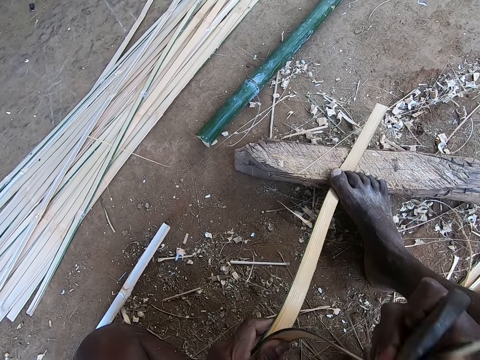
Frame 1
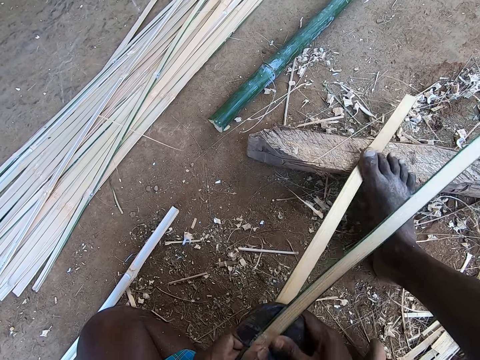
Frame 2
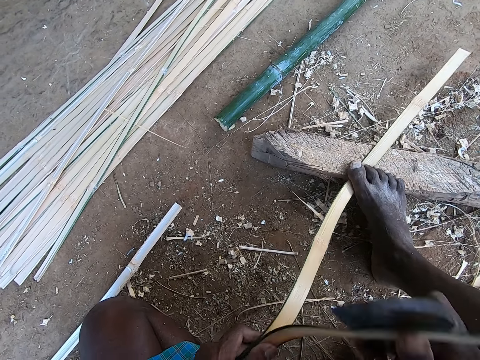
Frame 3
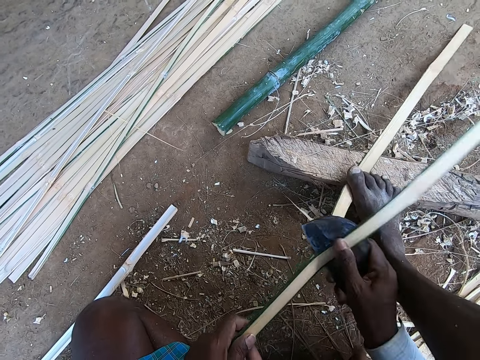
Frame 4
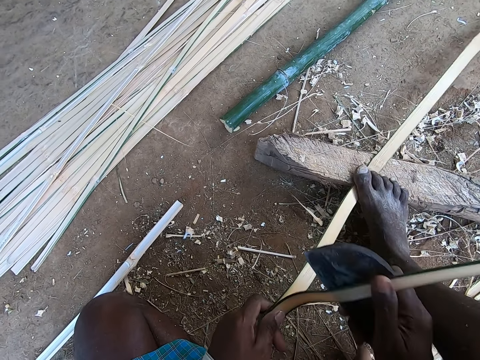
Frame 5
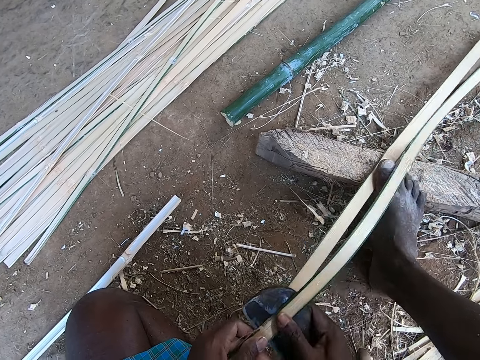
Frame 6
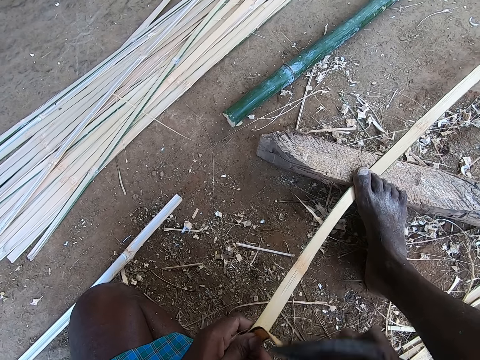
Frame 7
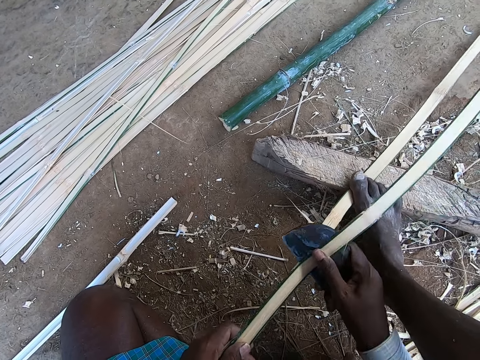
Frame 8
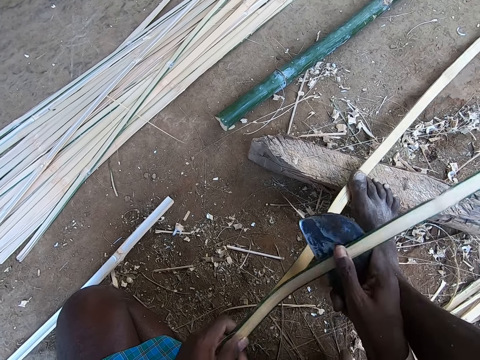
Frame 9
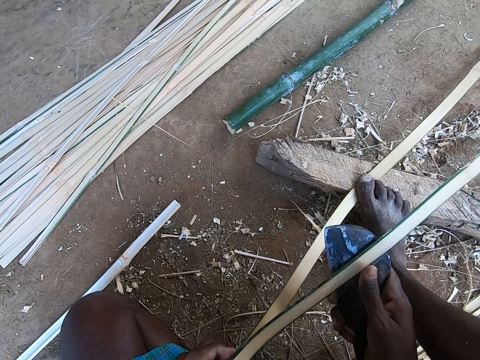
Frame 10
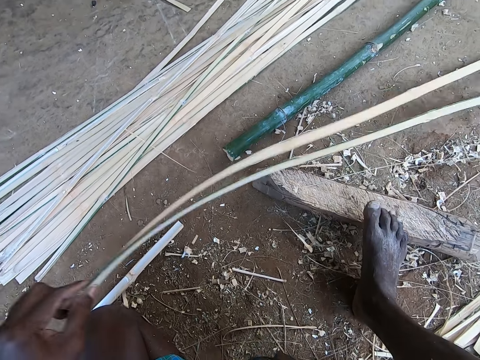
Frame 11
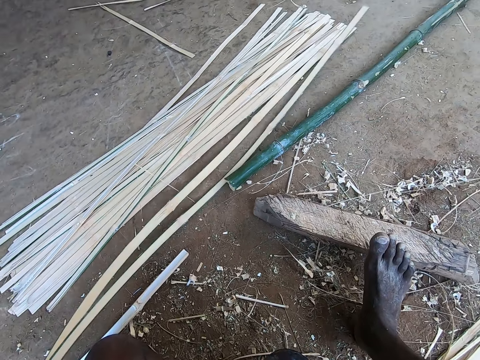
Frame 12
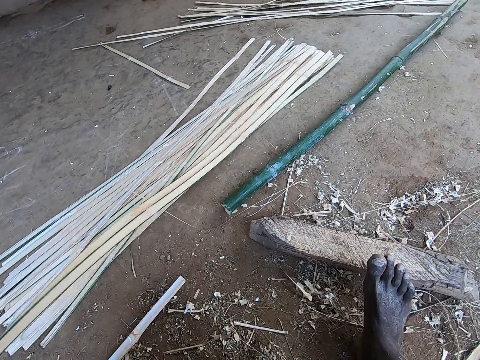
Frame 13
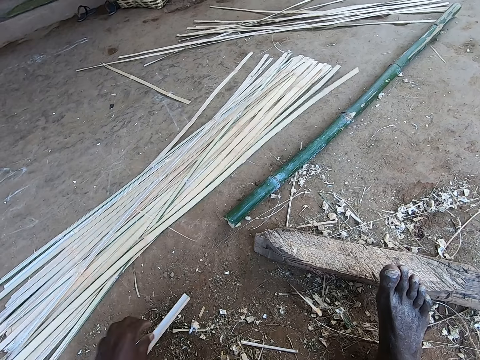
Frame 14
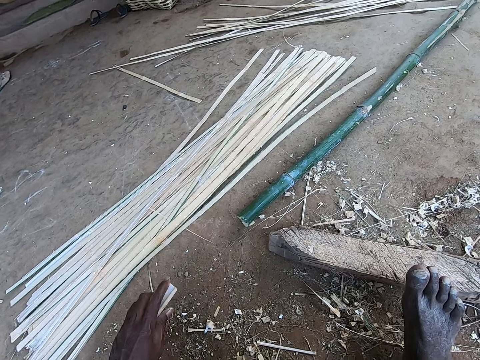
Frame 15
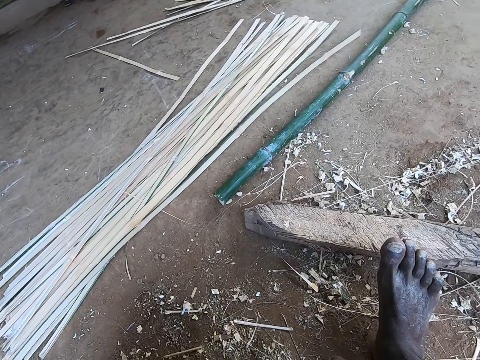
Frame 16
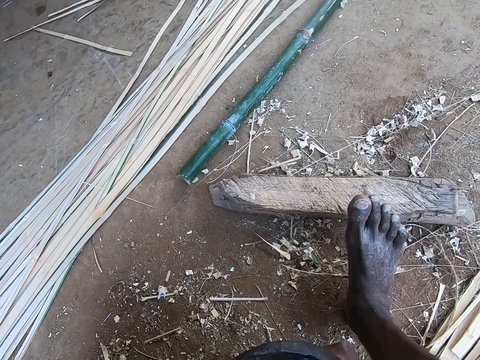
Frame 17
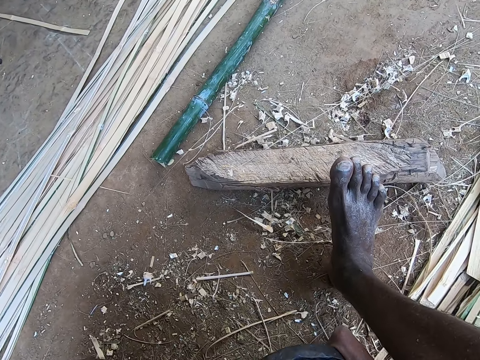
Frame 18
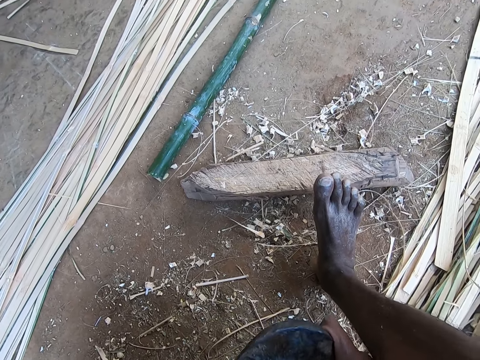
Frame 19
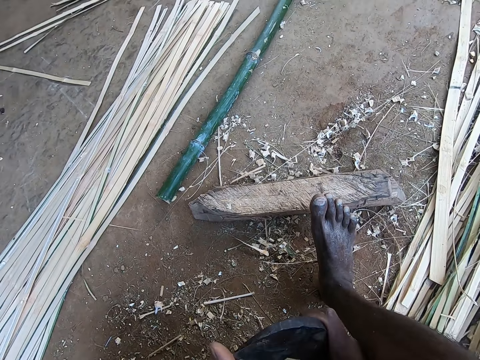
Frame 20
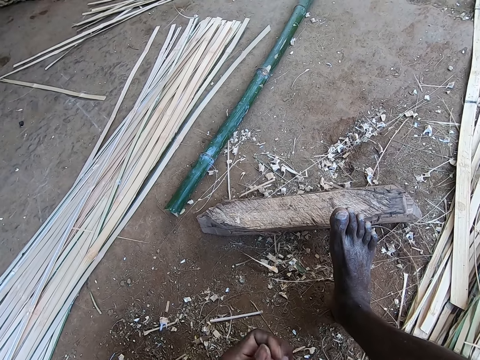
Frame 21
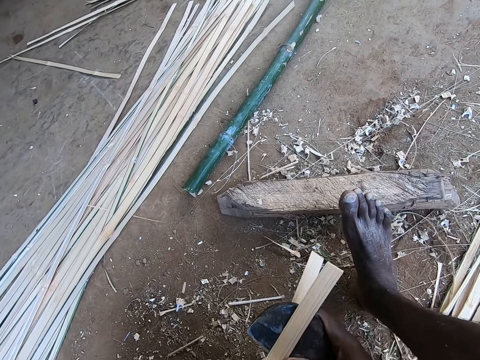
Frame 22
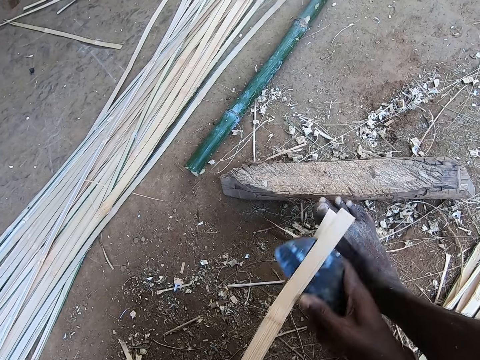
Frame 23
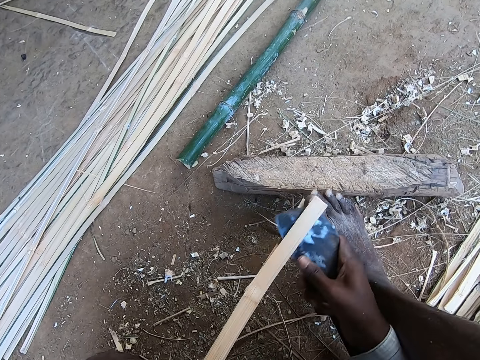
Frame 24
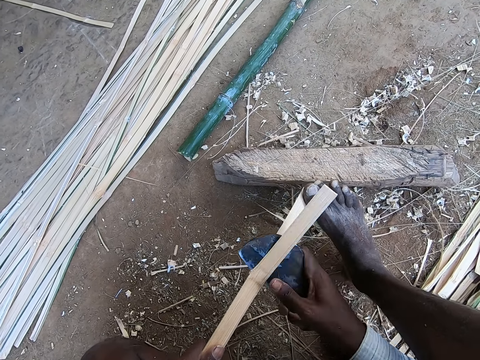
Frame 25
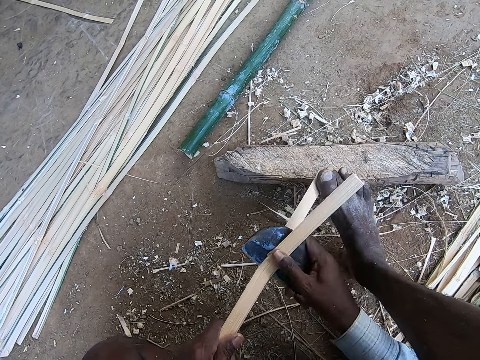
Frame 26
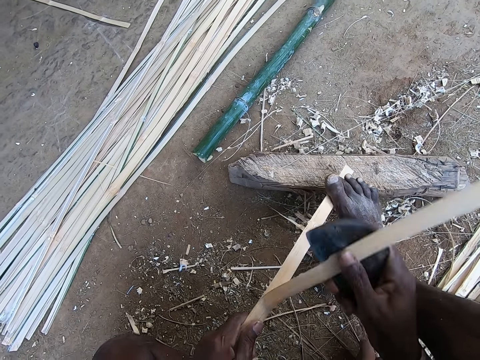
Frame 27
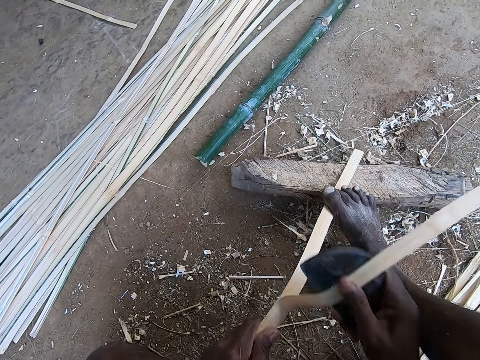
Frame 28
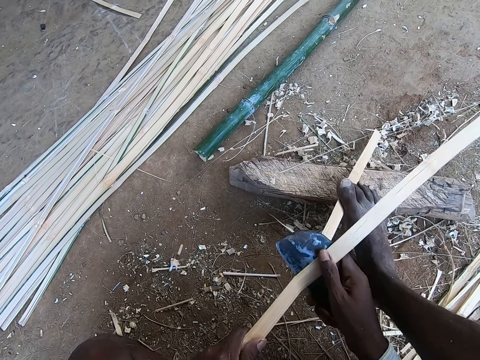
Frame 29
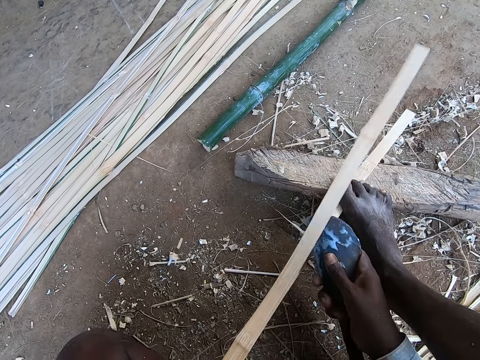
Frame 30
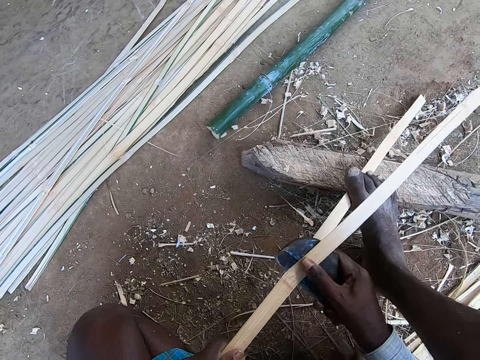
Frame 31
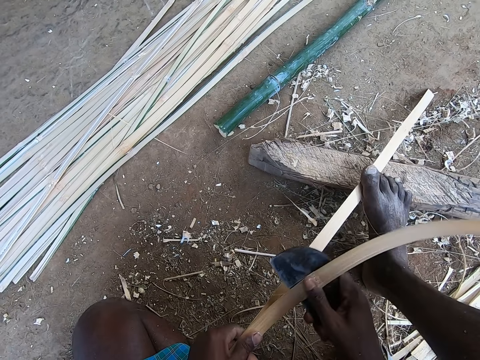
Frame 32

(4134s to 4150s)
The camera wearer moves the bamboo cane on the floor with his left hand. He drops the bamboo cane on the bamboo canes on the floor with his left hand. He picks the bamboo cane from the floor with his left hand. He strips the bamboo cane with the knife in his right hand. He chops the bamboo stick with an axe. He holds the bamboo cane against the log of wood with his right leg.

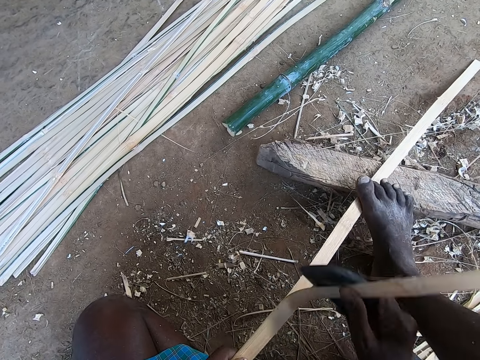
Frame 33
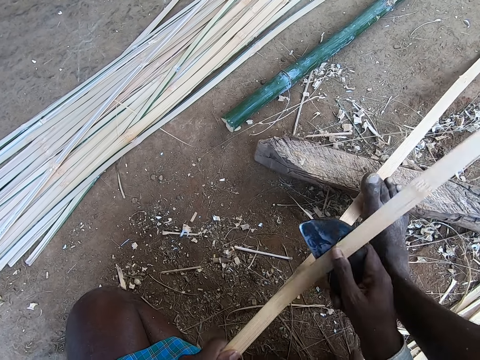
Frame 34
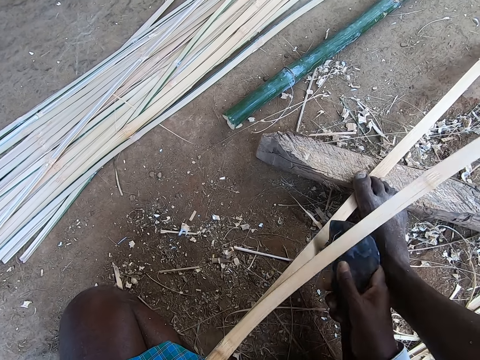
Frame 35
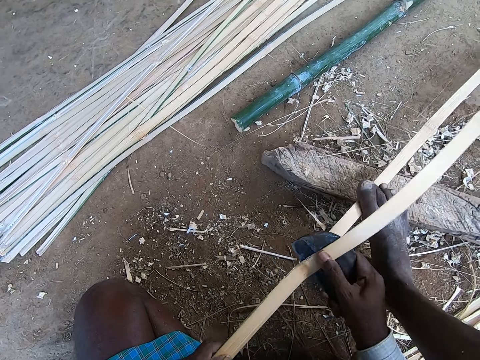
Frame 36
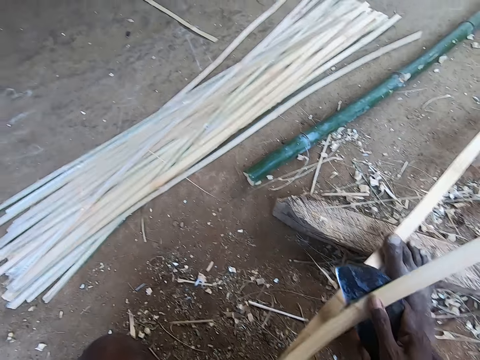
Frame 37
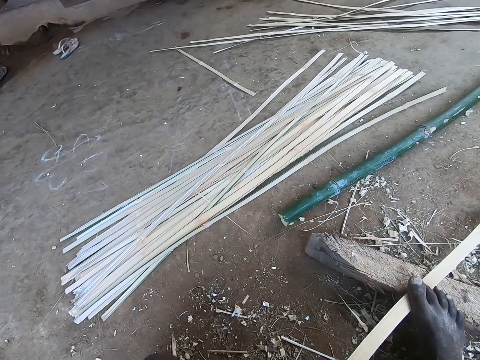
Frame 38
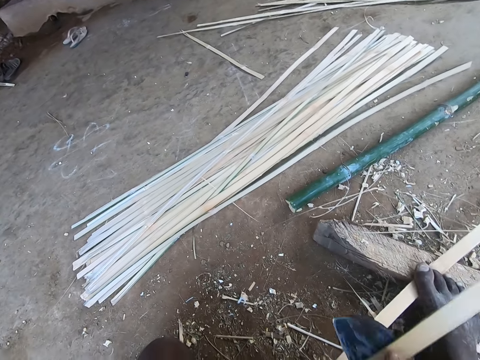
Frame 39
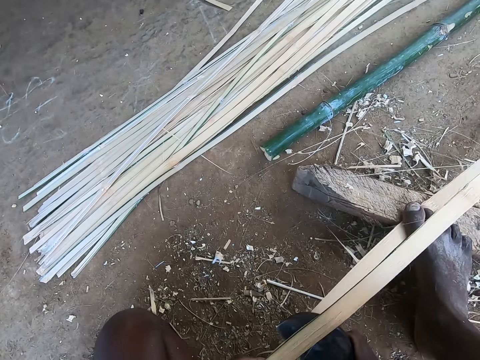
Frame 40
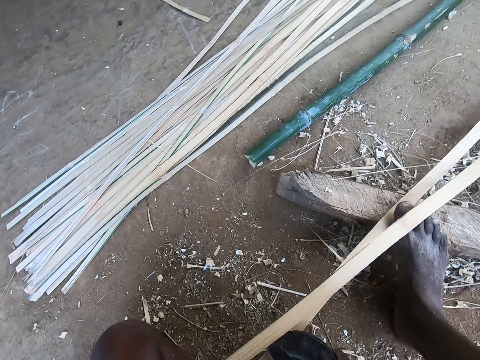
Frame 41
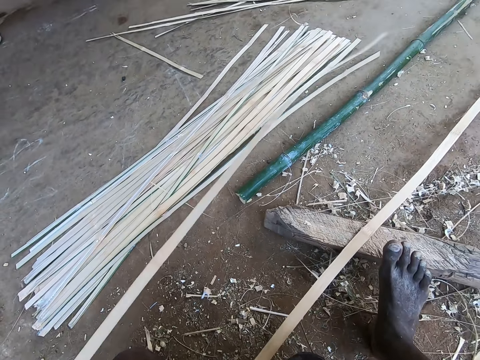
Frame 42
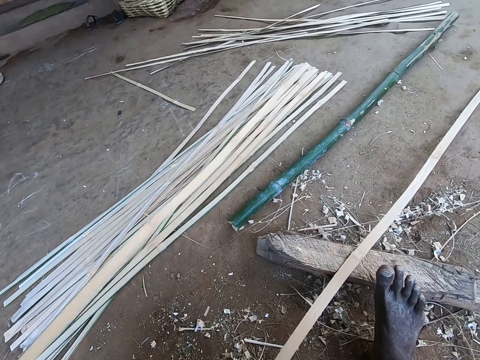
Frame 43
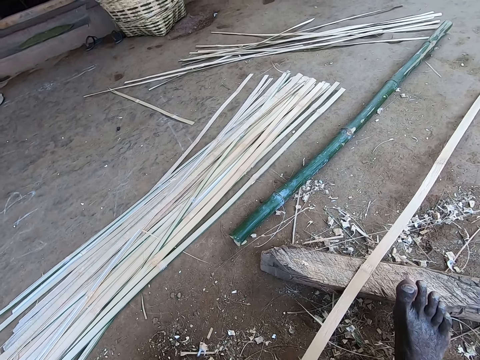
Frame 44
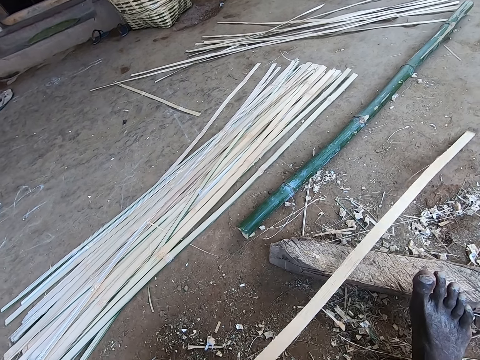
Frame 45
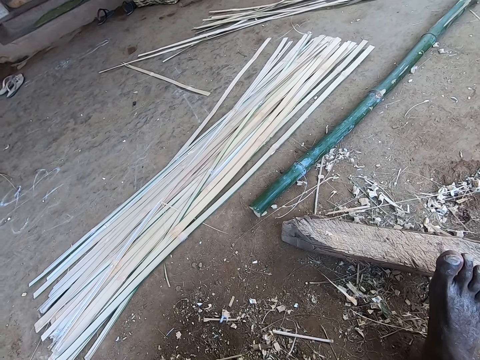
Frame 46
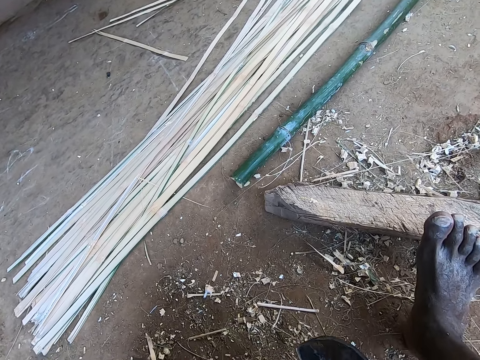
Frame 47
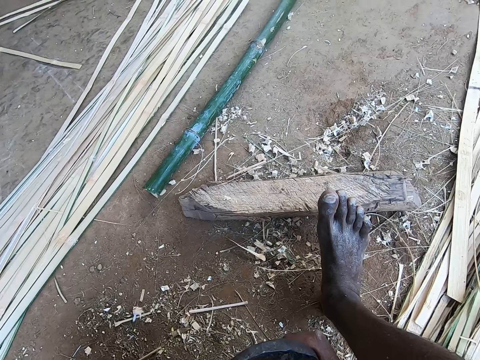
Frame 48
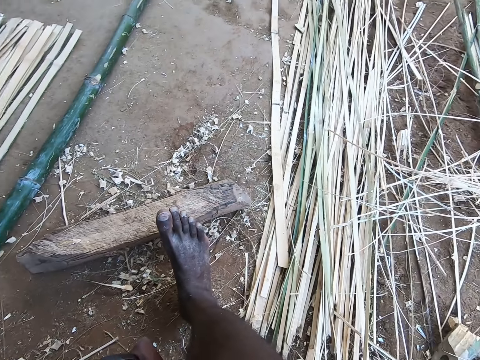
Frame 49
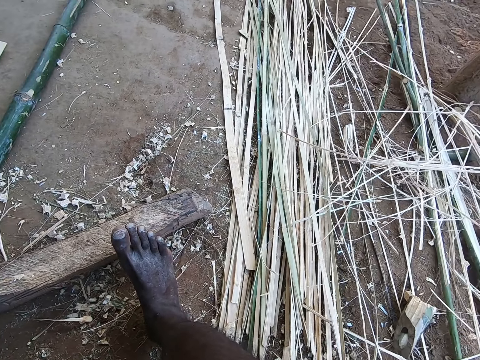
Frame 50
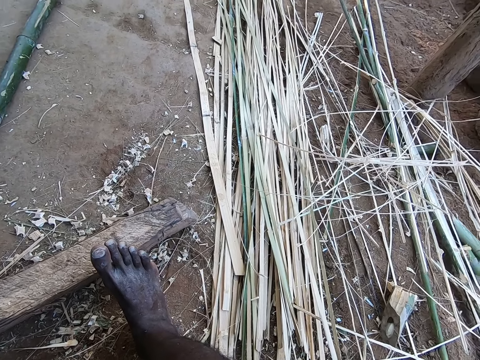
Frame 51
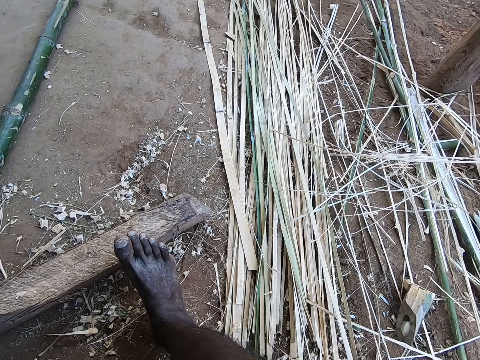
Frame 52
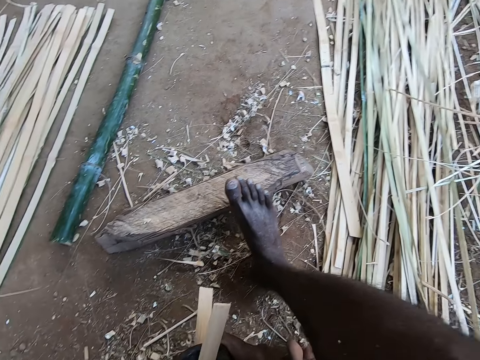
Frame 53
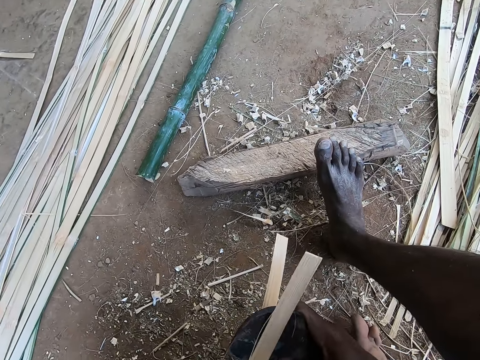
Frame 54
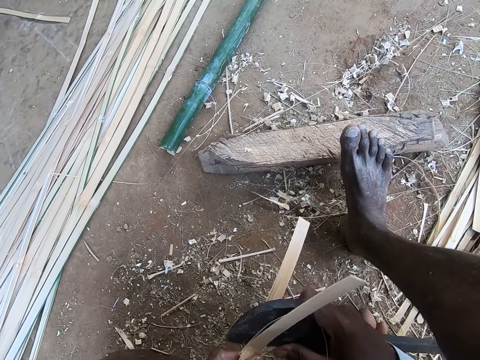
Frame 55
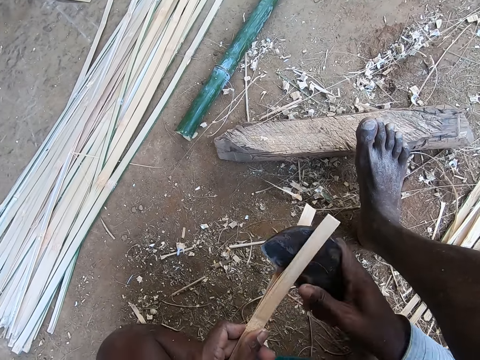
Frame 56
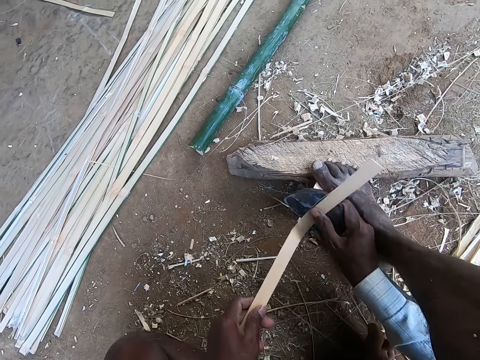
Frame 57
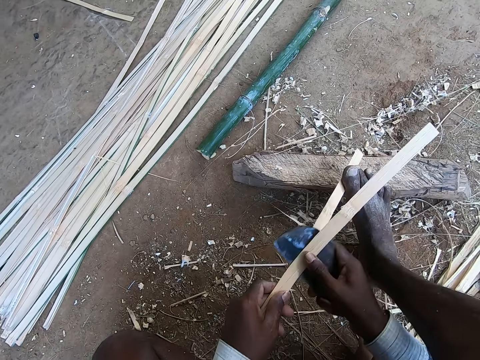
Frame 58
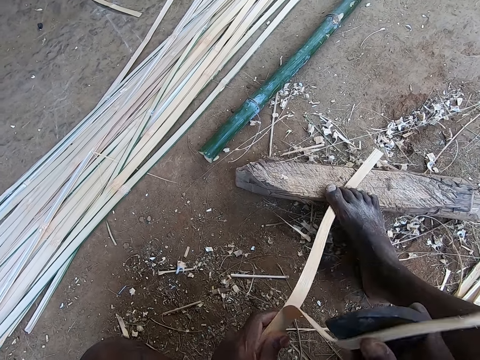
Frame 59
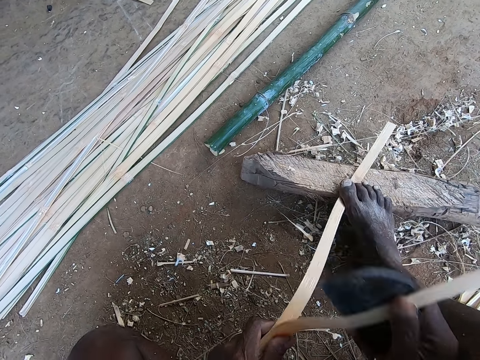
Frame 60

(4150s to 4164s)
The camera wearer moves the bamboo cane on the floor with his left hand. He drops the bamboo cane on the bamboo canes on the floor with his left hand. He picks the bamboo cane from the floor with his left hand. He pulls a bamboo stick. He strips the bamboo cane with the knife in his right hand. He chops the bamboo stick with an axe. He holds the bamboo cane against the log of wood with his right leg.
